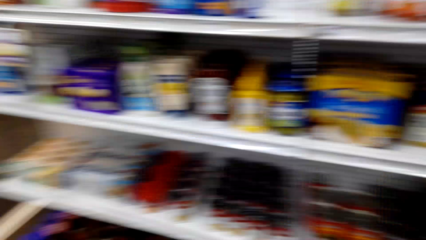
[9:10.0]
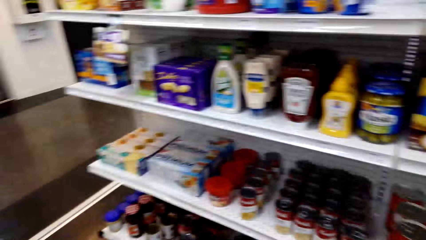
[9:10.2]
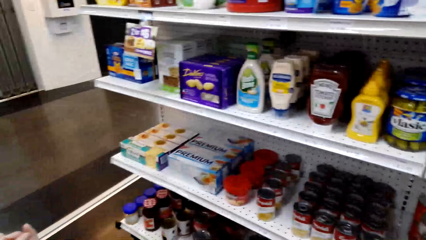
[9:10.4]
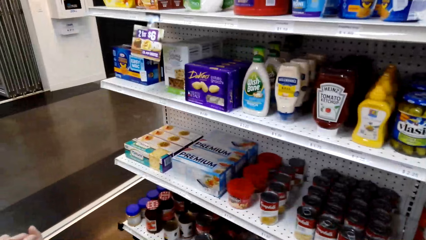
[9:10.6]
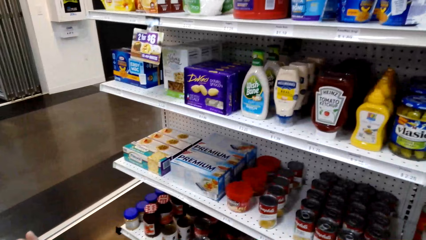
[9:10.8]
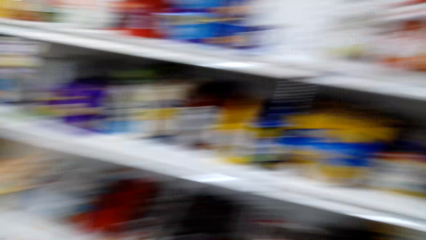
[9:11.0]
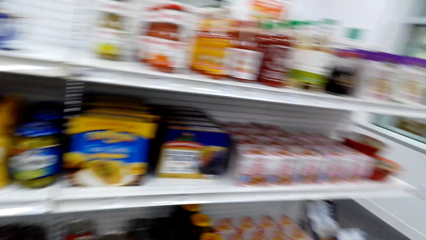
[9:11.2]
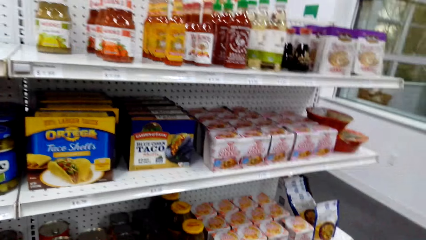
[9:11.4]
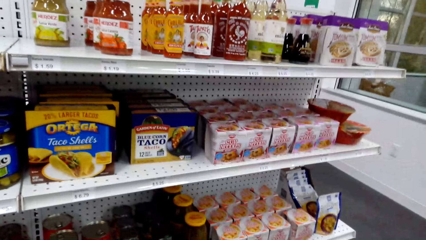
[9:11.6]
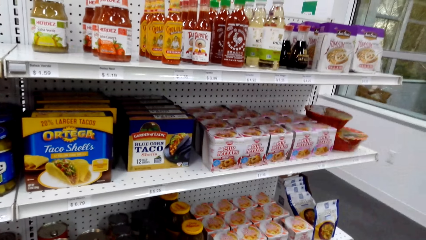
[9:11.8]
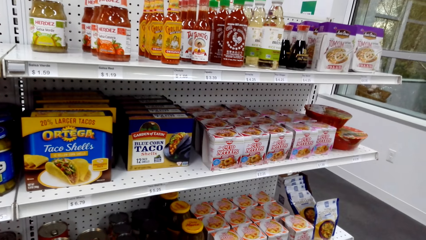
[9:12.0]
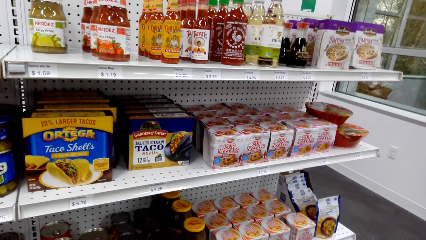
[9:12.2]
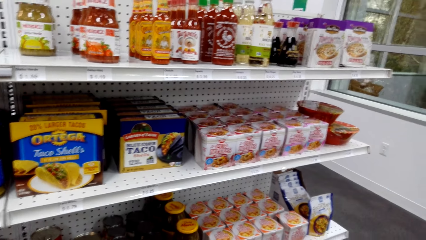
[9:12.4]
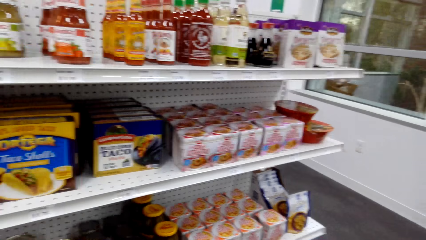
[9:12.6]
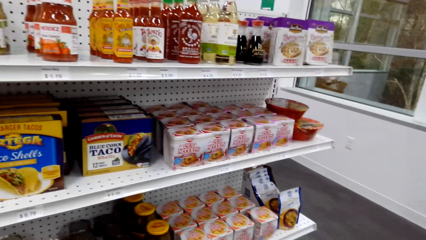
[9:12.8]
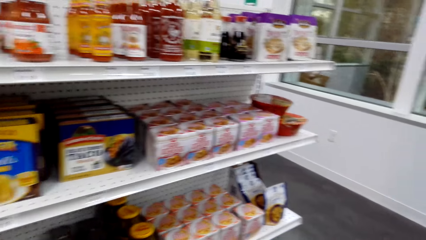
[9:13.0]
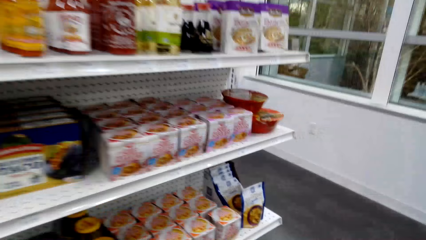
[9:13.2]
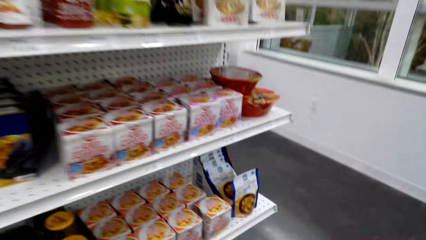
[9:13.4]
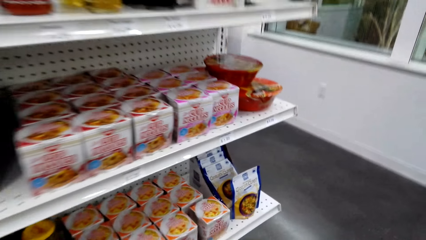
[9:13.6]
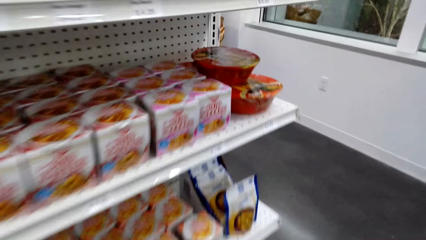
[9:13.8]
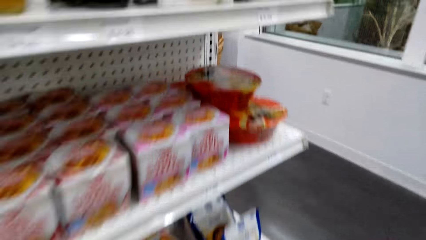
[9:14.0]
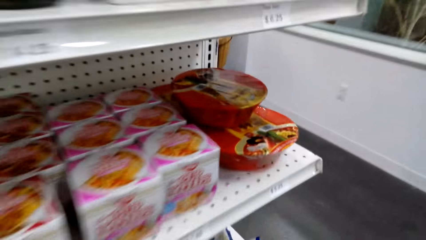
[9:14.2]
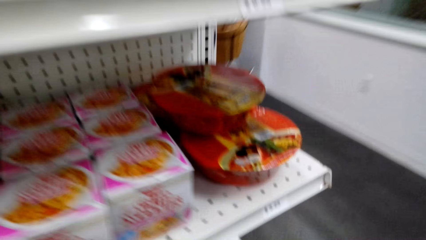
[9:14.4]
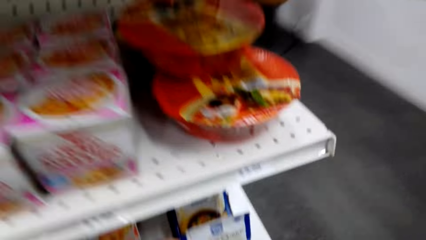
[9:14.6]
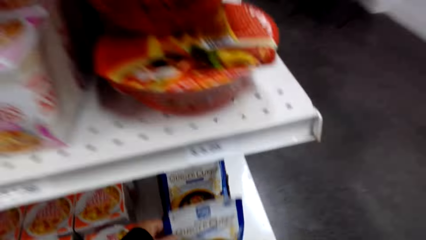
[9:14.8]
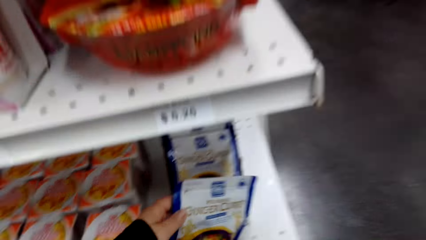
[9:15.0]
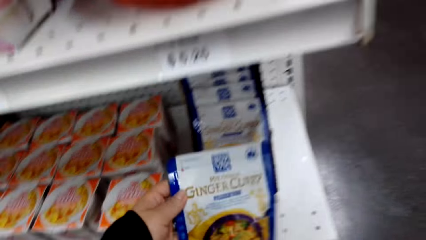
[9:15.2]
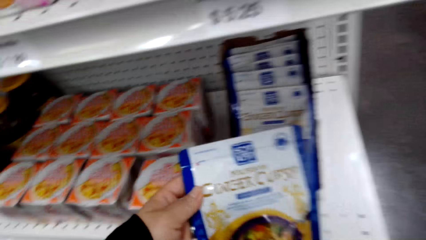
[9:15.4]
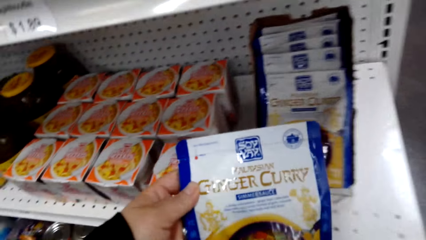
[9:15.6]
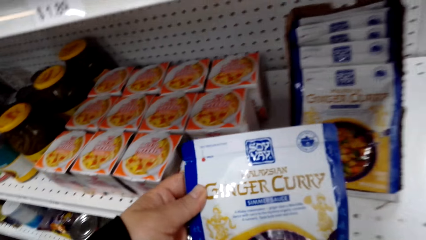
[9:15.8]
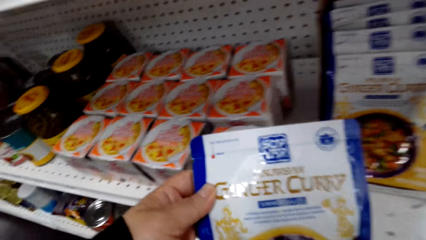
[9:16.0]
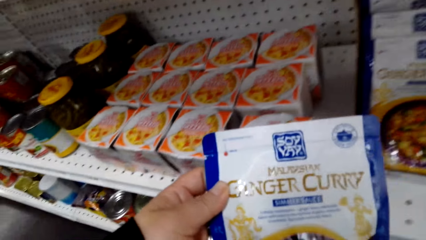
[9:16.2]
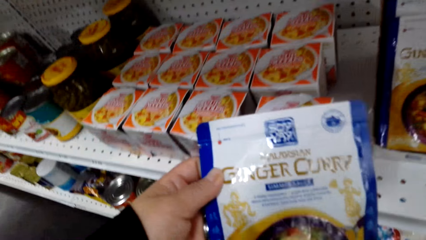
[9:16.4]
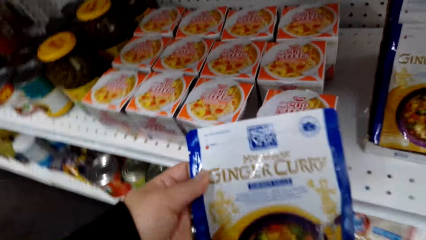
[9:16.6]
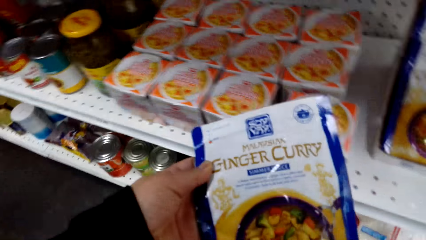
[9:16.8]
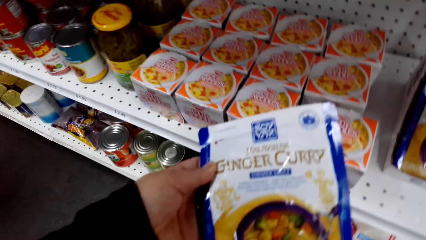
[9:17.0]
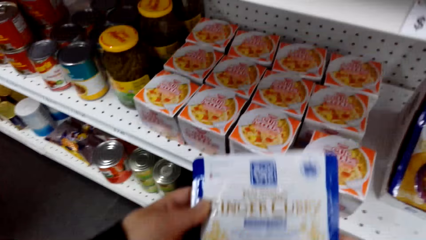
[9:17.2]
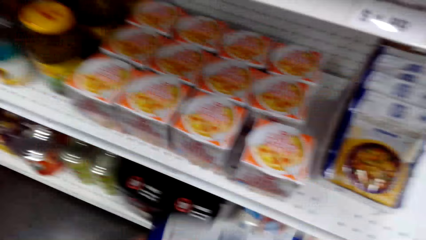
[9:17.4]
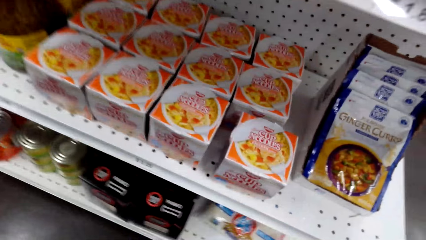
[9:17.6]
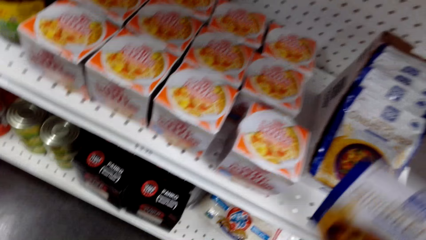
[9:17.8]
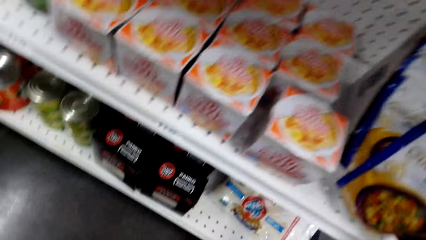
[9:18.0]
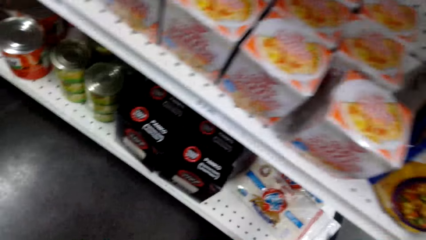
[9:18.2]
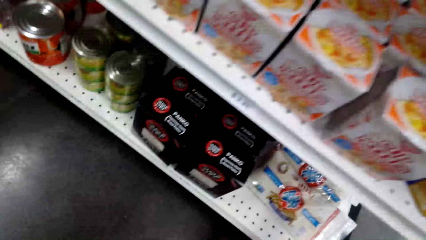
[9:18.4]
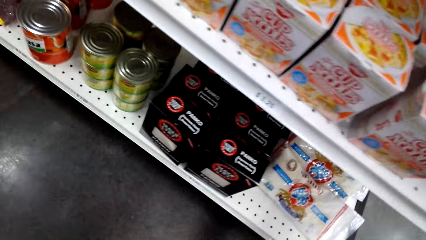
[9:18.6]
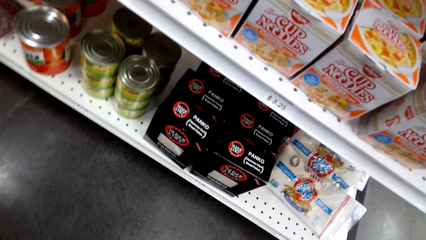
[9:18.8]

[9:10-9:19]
The camera wearer stares at the shelf. They pick the ginger curry on the shelf. They read on a sachet of ginger curry. They put the sachet of ginger curry on the shelf.

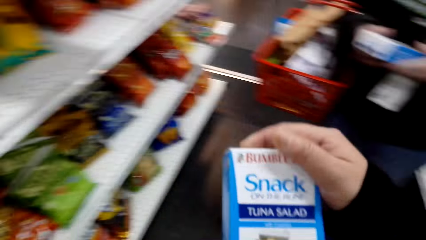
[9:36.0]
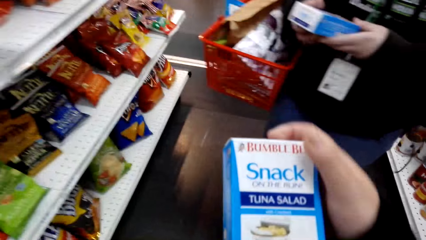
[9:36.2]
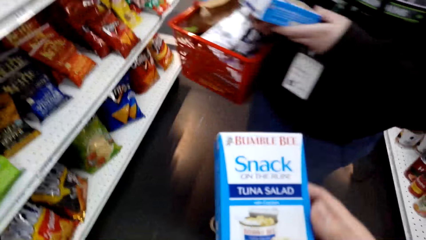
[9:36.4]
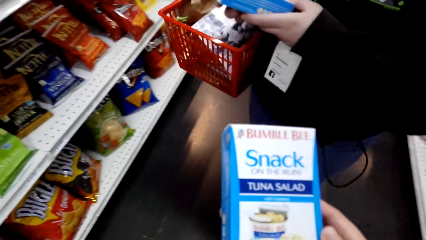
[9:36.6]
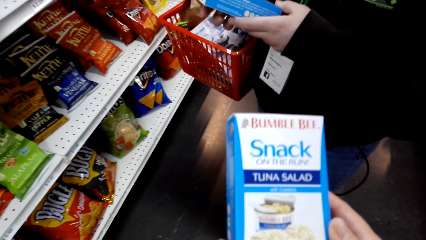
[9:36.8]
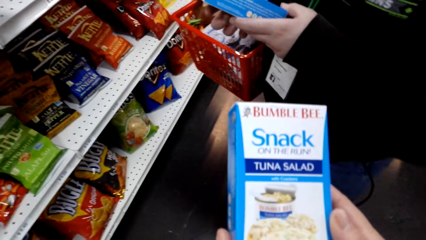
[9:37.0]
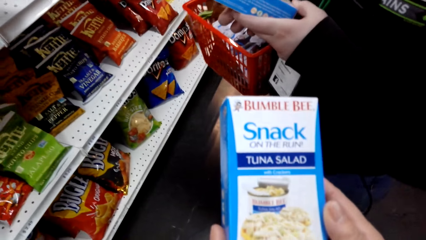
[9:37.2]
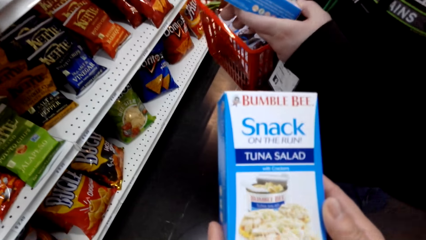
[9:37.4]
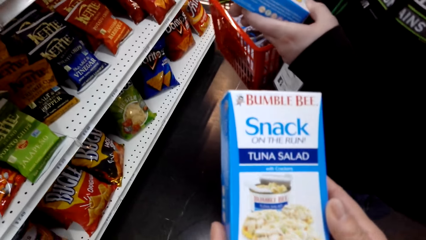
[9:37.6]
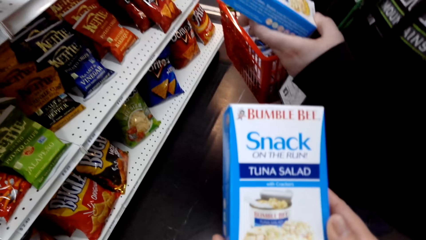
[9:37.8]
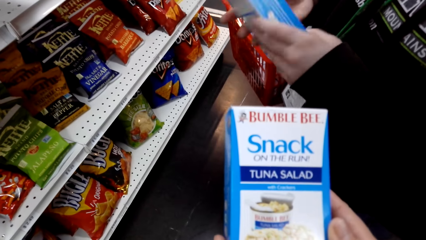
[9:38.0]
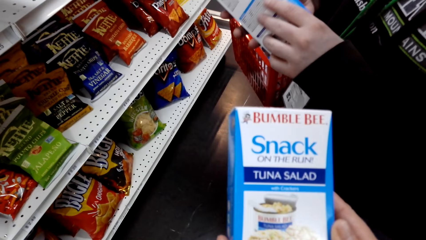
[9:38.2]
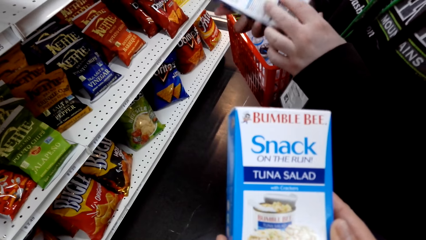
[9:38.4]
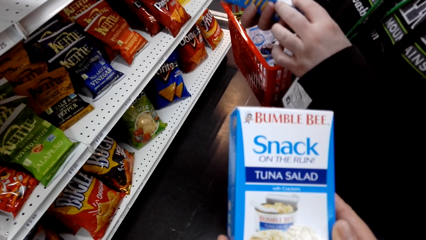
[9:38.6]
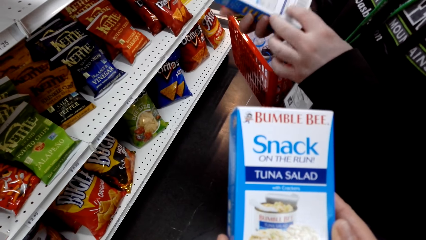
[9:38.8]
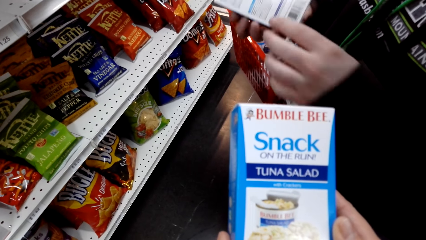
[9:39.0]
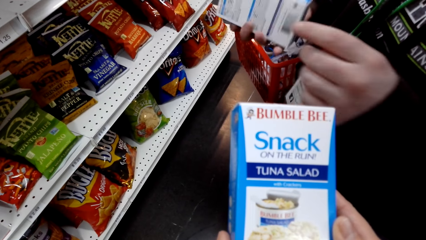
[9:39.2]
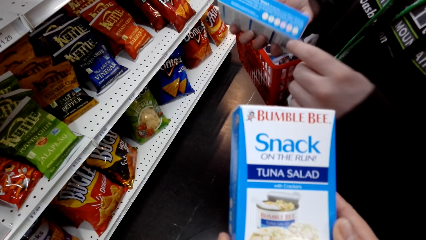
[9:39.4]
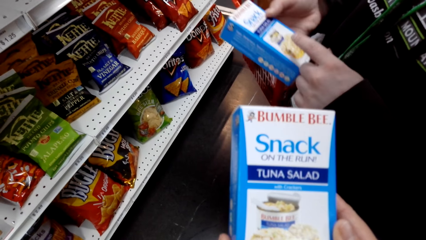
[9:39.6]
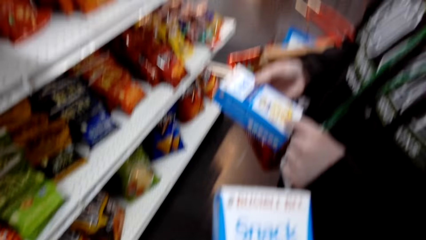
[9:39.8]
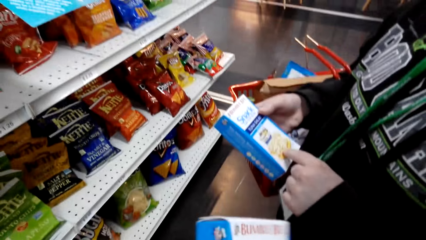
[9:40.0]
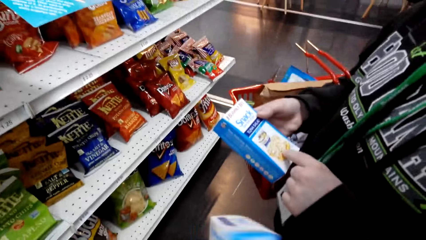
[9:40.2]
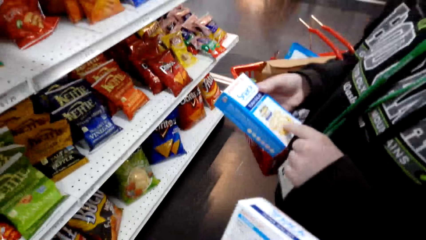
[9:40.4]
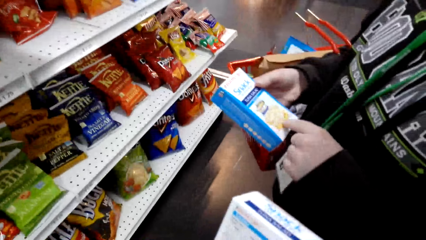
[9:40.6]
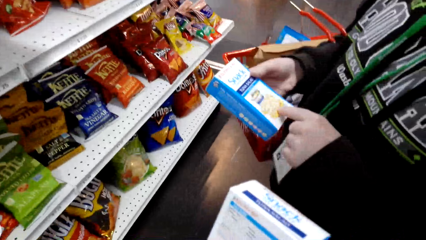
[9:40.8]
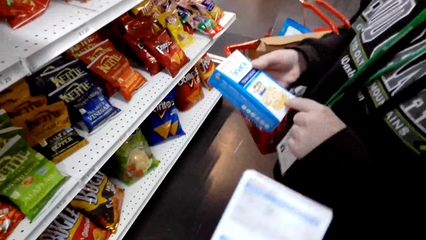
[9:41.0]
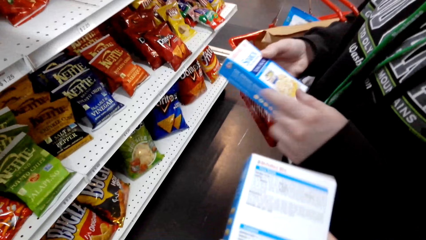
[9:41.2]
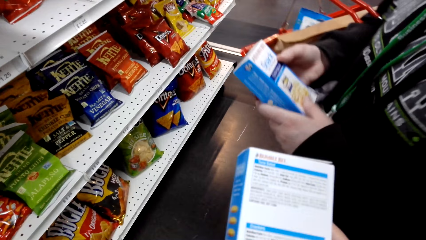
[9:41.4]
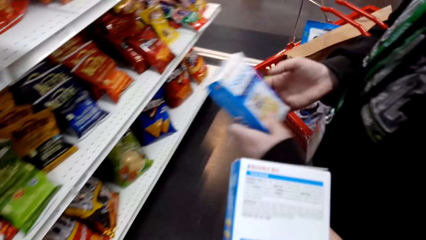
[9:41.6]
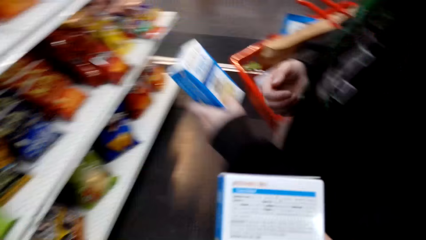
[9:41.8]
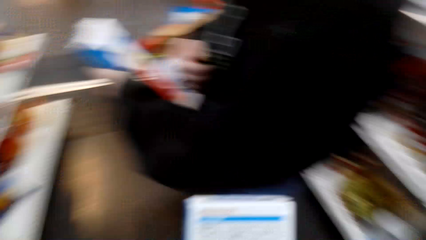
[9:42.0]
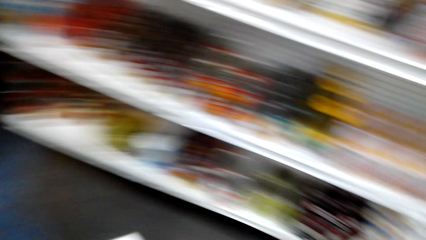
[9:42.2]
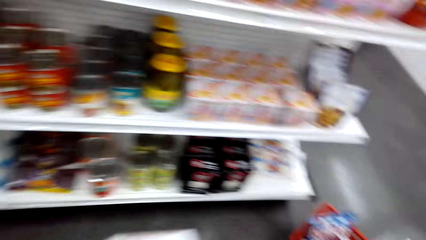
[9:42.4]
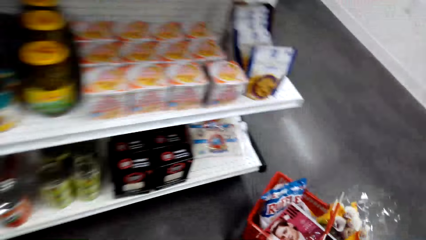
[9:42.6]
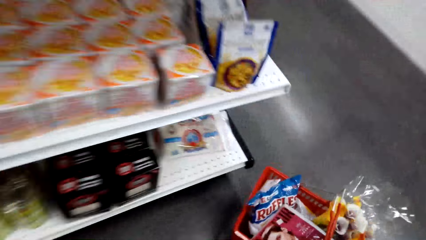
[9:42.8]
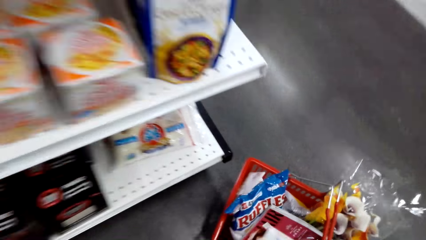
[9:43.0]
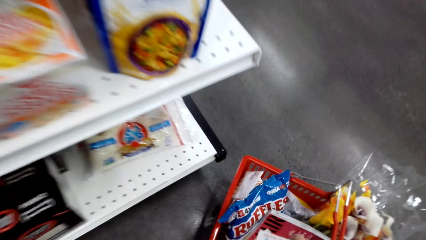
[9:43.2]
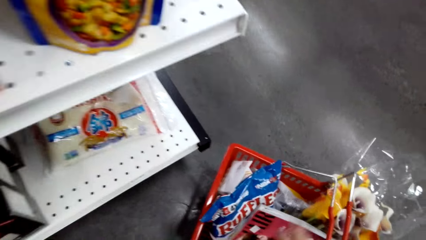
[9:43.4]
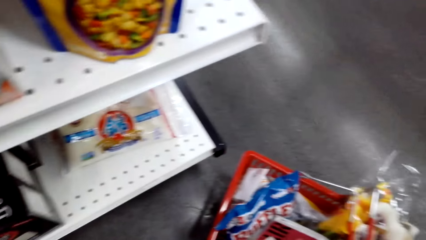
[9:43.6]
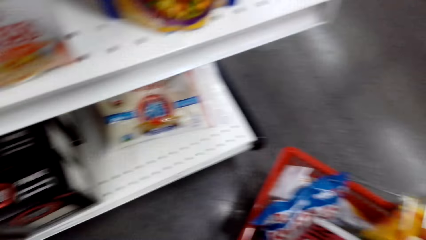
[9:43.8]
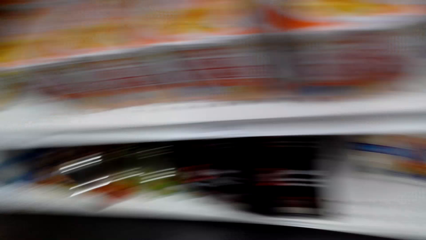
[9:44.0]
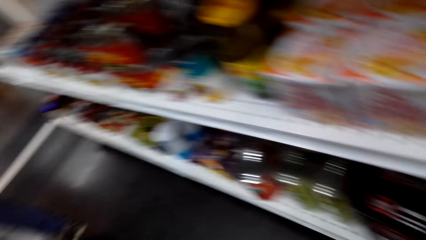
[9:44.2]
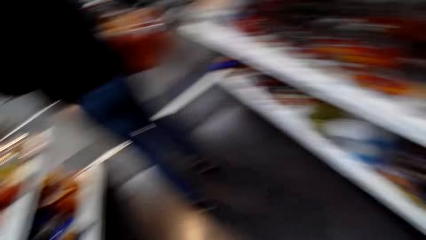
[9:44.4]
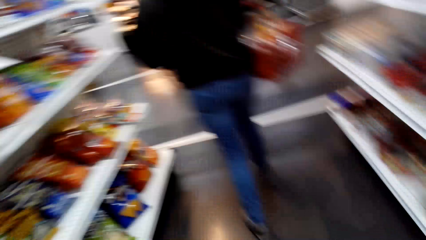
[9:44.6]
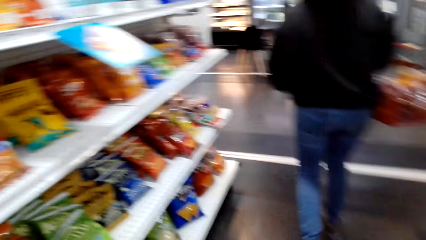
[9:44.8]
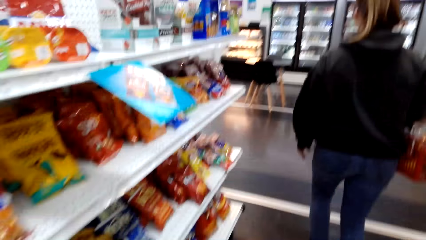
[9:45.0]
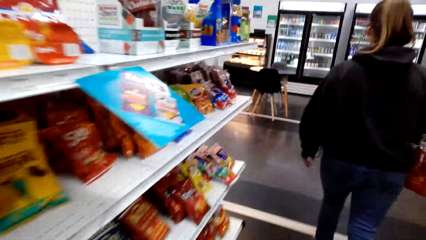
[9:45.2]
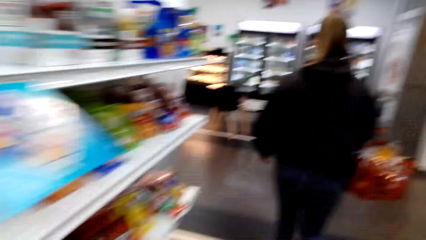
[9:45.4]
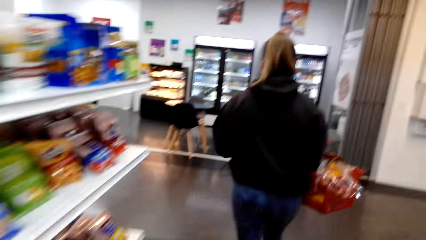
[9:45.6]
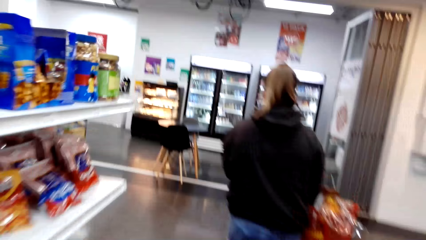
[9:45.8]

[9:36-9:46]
The camera wearer reads on a packet of tuna salad. They converse with a woman. The woman points on the packet of tuna salad. The camera wearer puts the packet of tuna salad in a cart. They pick the cart on the floor. They walk in the supermarket.
